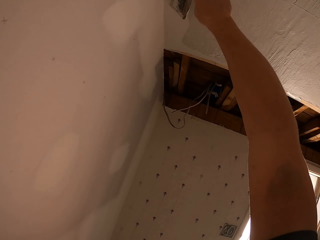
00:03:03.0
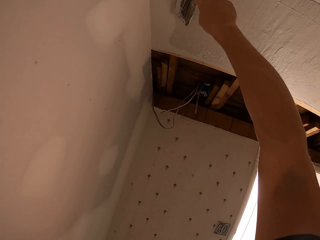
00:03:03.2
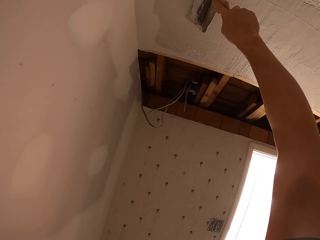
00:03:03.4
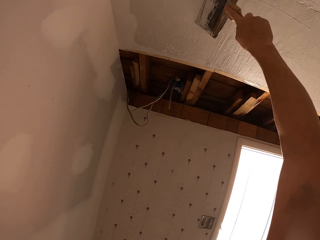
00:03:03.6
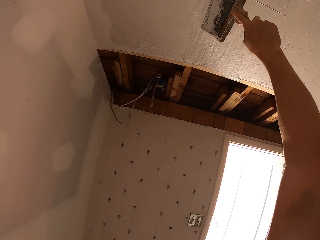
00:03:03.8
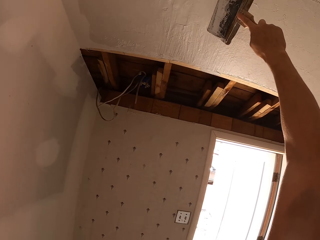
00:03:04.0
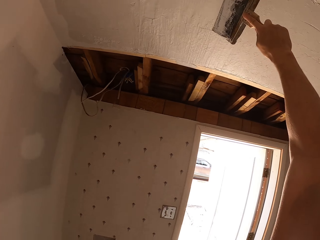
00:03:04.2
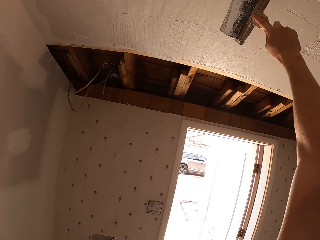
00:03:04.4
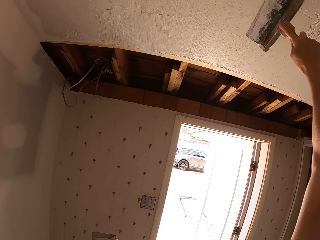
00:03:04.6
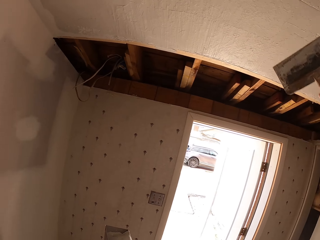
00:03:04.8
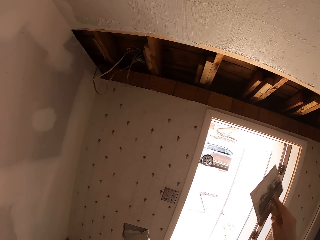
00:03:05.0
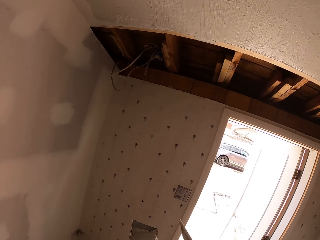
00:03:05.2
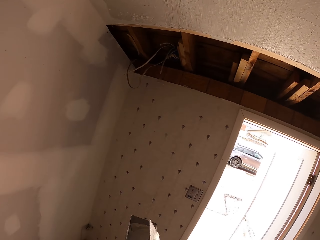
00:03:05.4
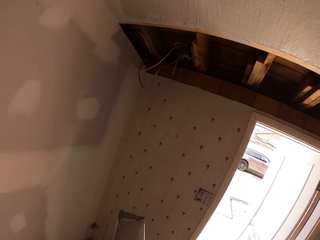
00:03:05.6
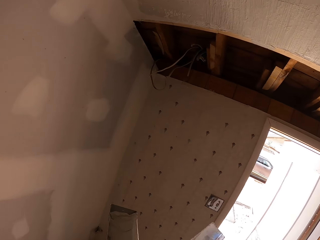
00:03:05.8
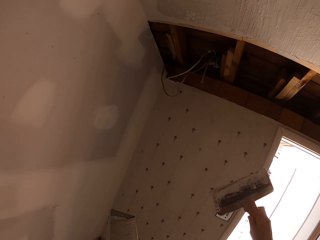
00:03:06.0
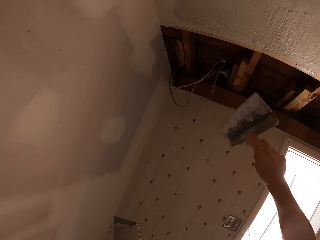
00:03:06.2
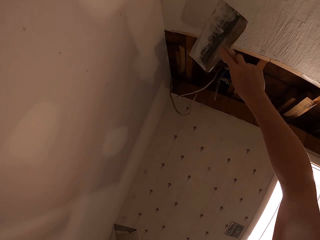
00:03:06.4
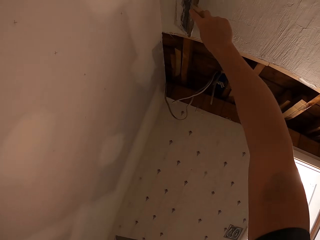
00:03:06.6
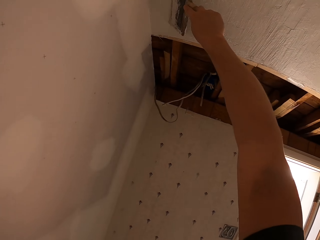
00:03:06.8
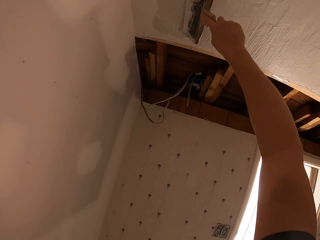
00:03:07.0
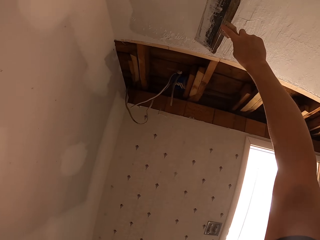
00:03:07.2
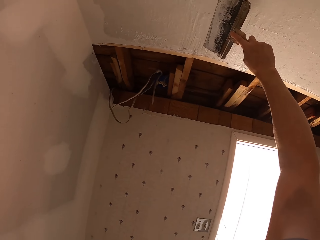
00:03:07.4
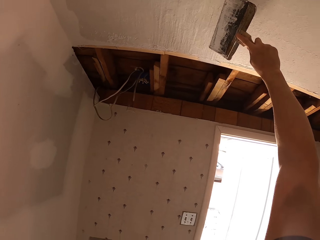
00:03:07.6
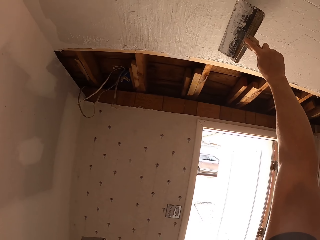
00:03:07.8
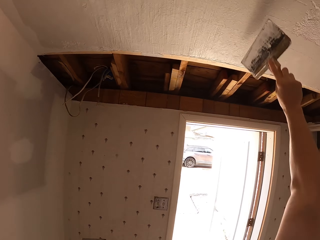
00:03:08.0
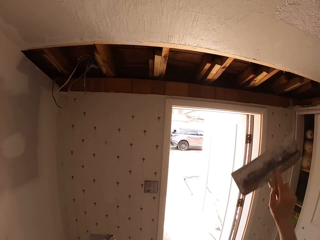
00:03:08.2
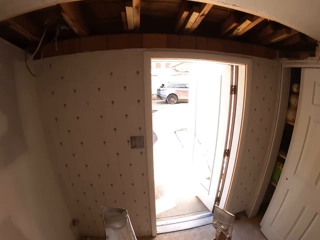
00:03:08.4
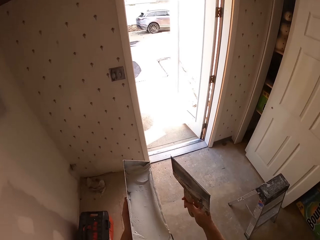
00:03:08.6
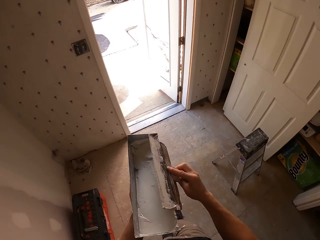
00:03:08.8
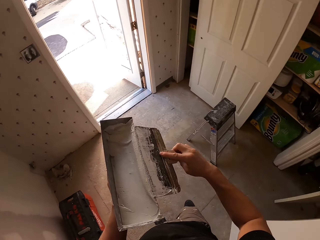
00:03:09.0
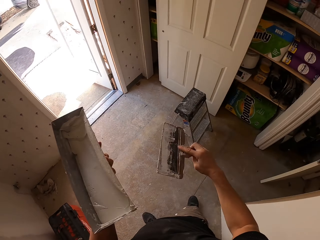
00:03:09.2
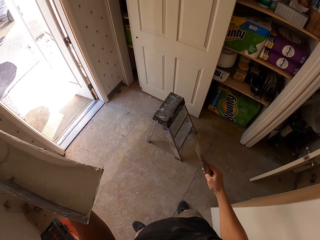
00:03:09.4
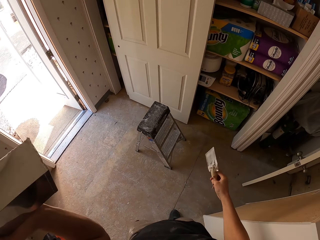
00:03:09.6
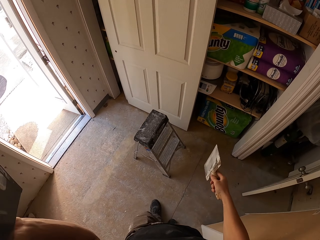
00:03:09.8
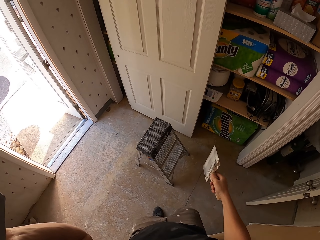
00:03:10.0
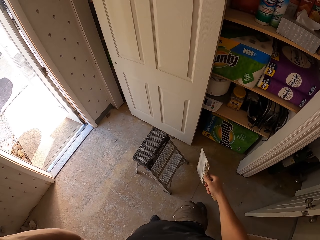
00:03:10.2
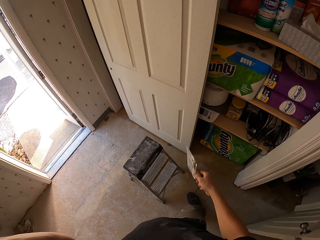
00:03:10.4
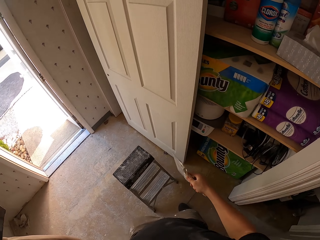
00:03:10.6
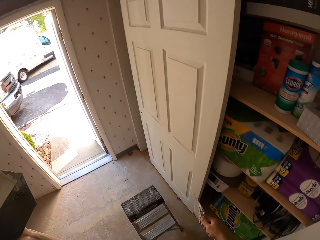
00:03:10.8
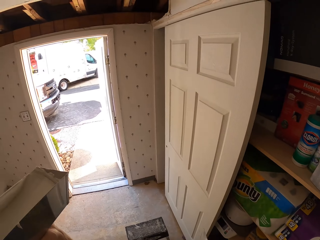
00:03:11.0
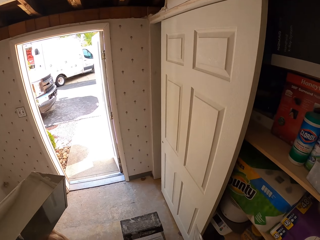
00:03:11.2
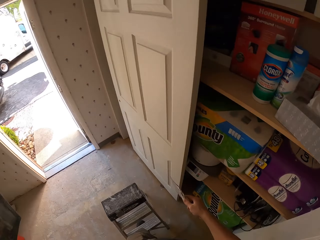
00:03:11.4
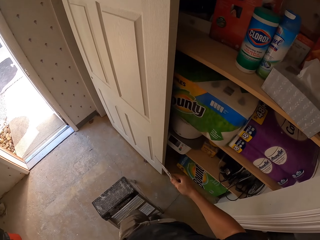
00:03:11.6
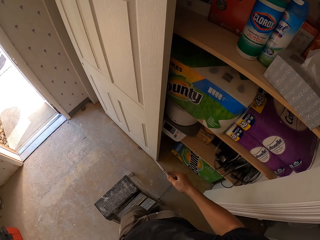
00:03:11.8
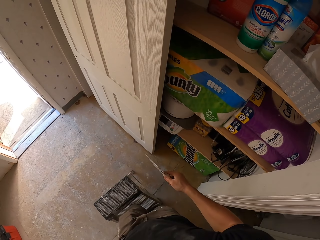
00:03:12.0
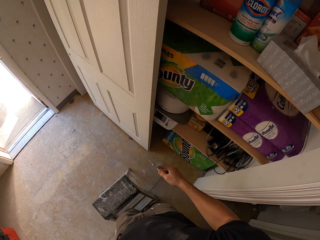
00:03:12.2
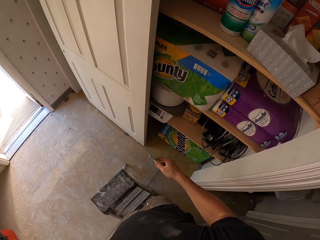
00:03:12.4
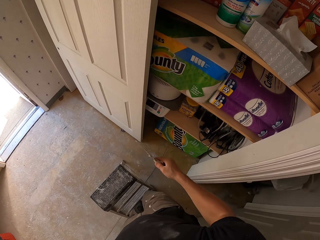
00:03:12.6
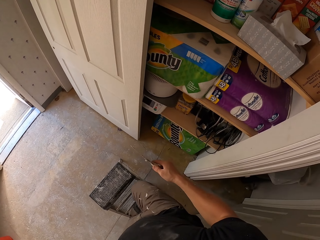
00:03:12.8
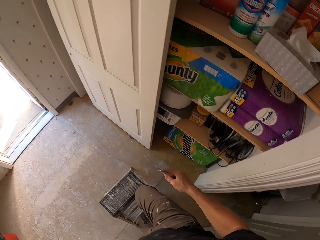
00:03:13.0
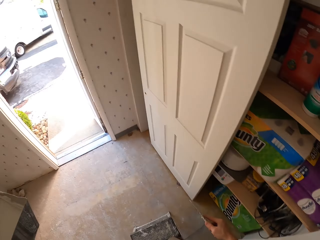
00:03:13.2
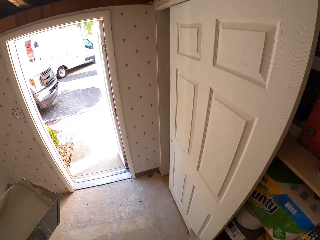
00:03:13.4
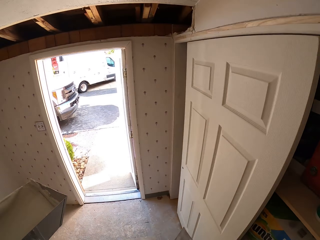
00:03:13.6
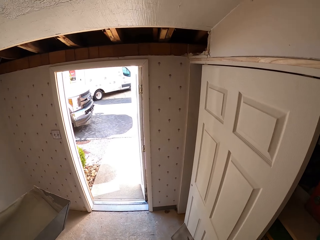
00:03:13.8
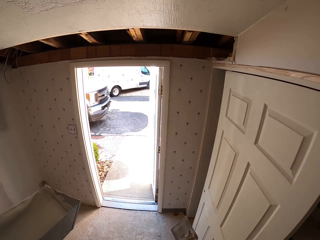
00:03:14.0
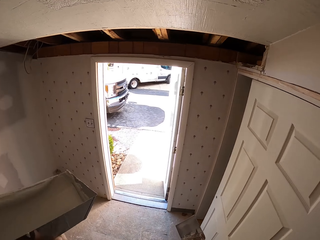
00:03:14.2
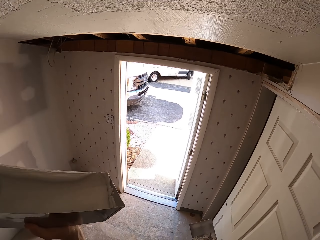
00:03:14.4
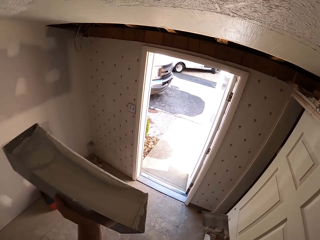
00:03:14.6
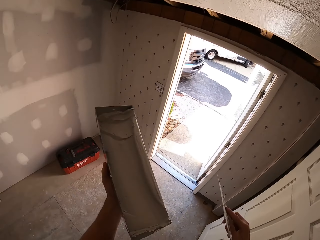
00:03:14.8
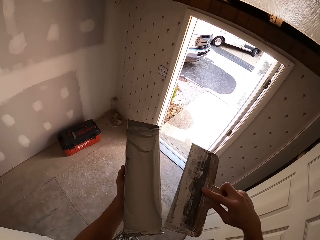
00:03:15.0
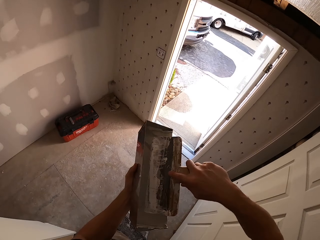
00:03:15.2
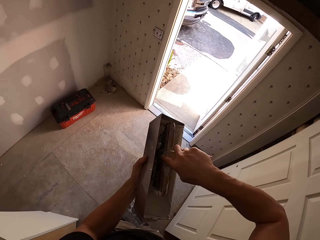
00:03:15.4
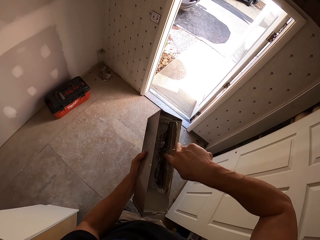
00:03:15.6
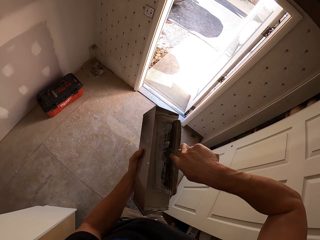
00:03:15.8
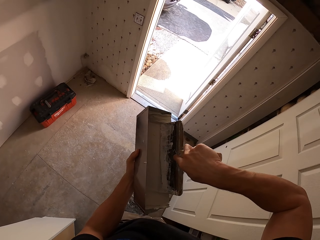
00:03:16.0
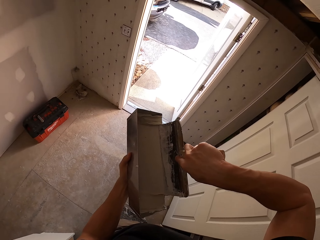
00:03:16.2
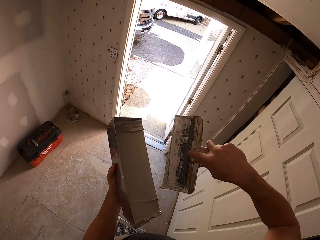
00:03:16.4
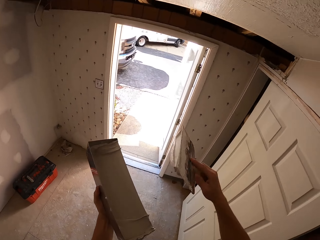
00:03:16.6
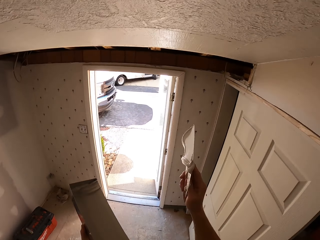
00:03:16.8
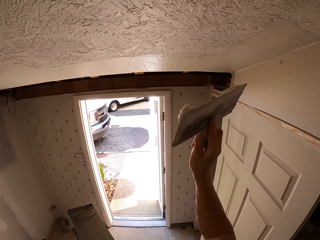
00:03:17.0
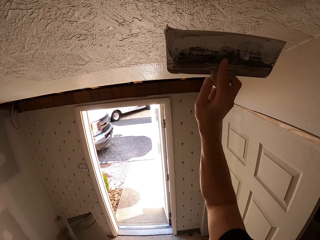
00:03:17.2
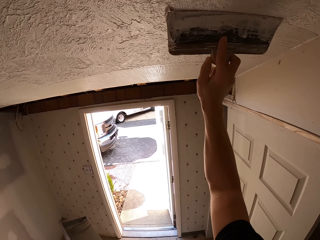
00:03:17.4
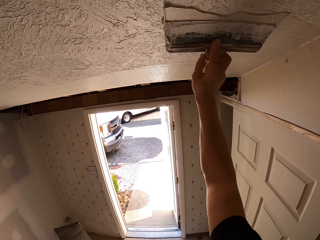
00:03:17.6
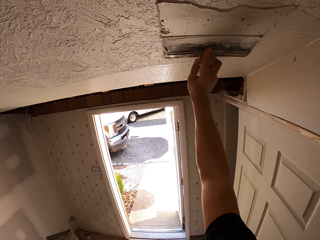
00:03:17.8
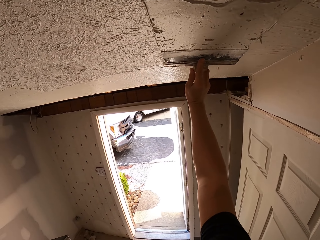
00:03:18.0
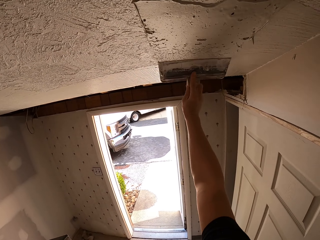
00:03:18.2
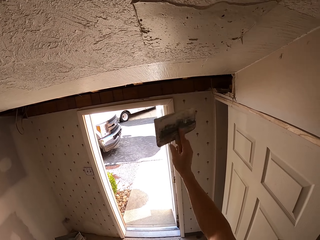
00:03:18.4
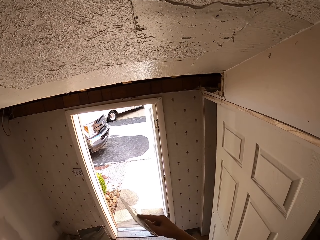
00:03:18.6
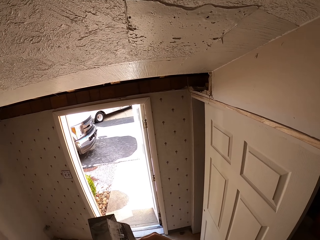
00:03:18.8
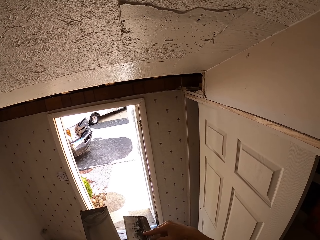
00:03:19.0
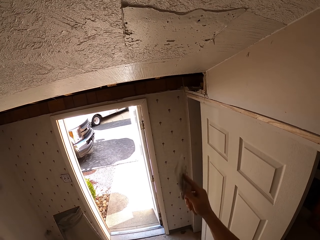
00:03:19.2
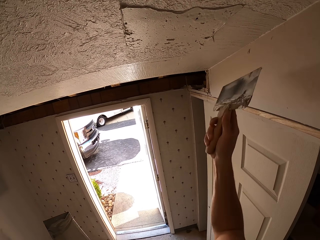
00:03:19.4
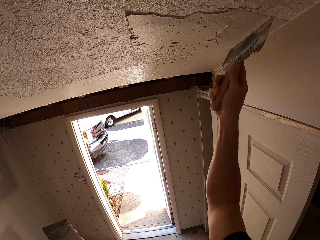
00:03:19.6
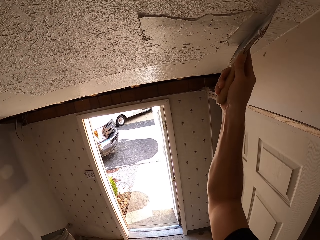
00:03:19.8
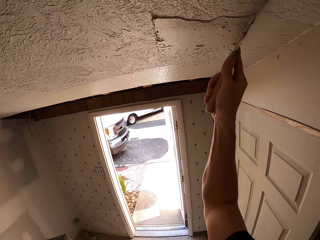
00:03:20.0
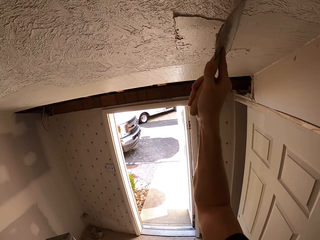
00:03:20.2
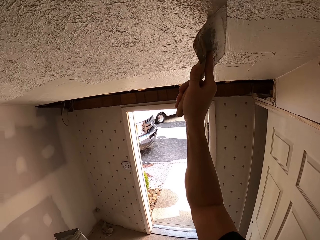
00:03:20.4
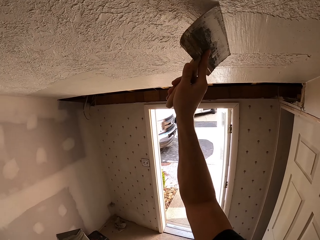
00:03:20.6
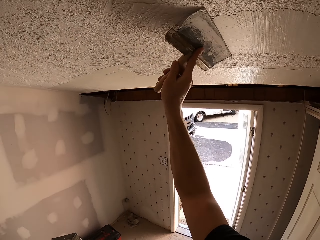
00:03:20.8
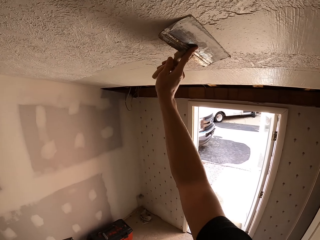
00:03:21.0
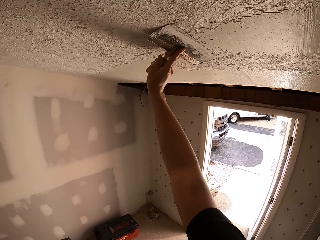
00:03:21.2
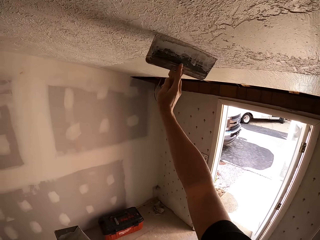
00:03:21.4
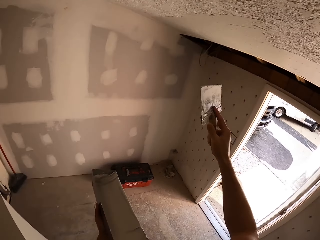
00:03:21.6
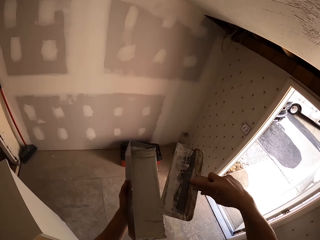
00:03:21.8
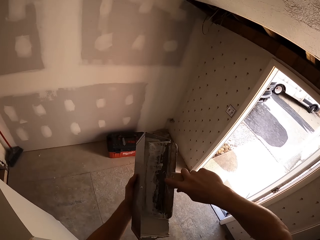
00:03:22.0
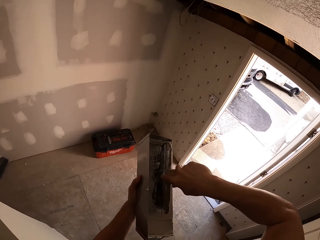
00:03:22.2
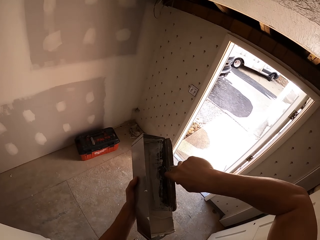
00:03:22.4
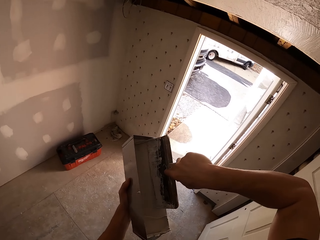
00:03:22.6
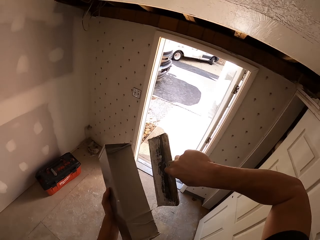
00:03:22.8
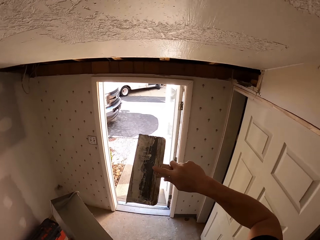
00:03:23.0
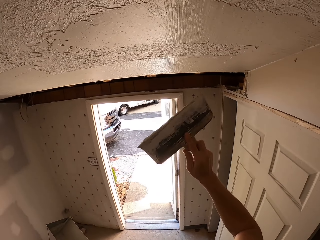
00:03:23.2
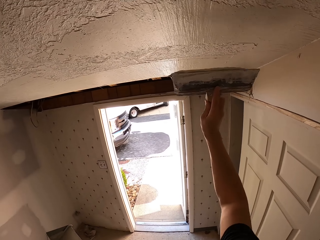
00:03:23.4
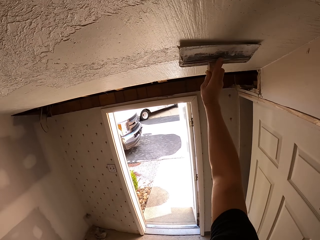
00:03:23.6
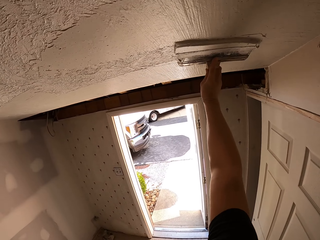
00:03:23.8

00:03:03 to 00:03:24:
The camera wearer spreads putty on the ceiling. They spread putty on the ceiling again. They remove putty on the putty knife. They move the stool and step on the stool. They ascend the ladder. They scoop putty with the putty knife. They apply filler to the wall. They spread putty on the ceiling. They spread putty on the ceiling again. They scoop putty with the putty knife.
